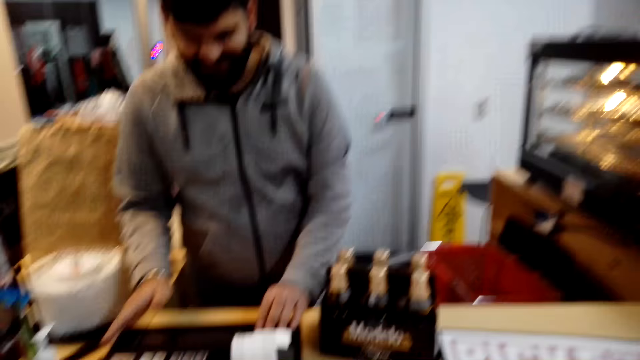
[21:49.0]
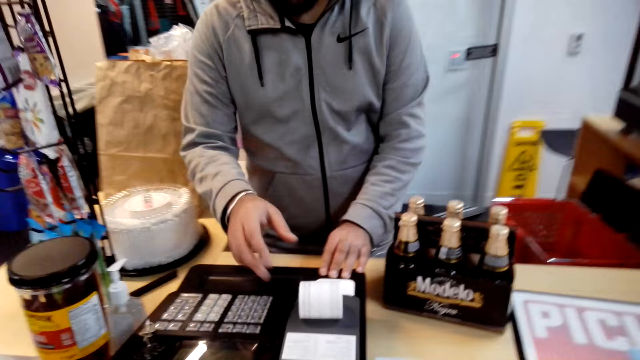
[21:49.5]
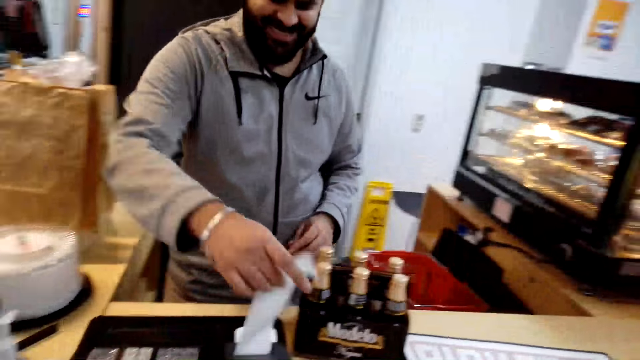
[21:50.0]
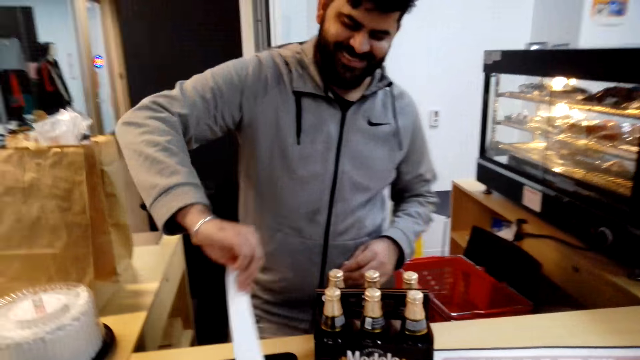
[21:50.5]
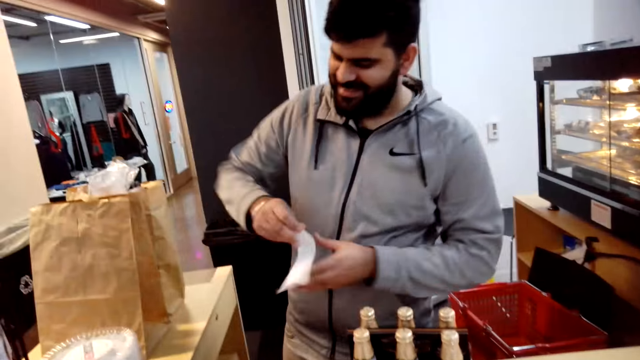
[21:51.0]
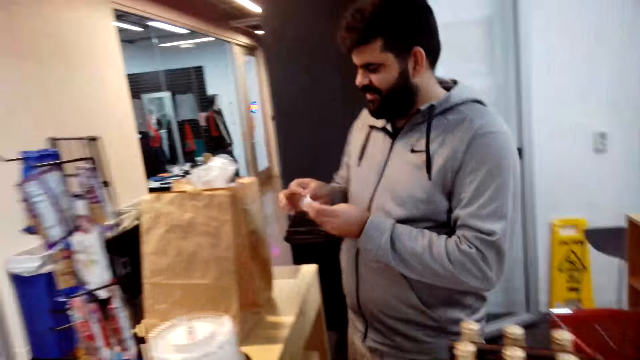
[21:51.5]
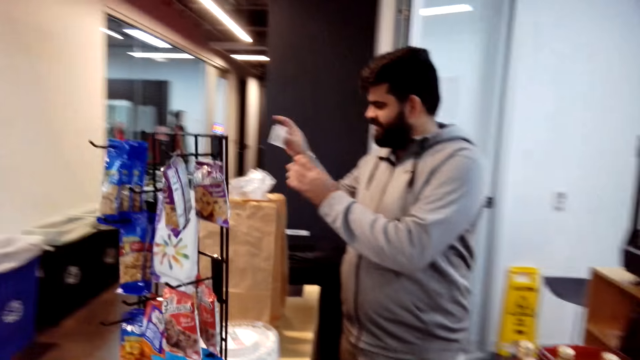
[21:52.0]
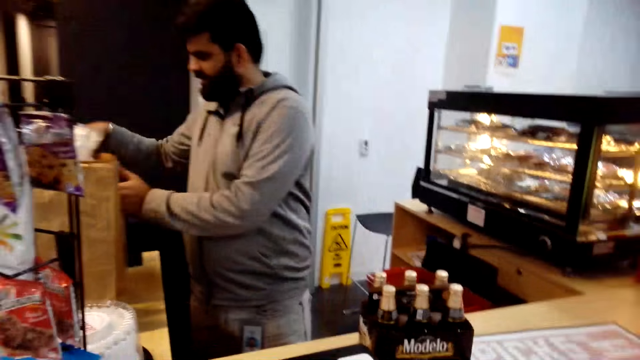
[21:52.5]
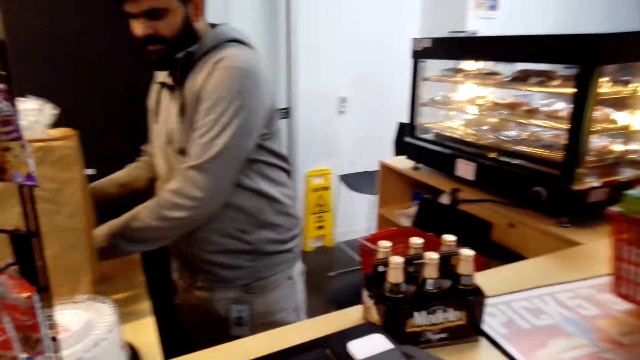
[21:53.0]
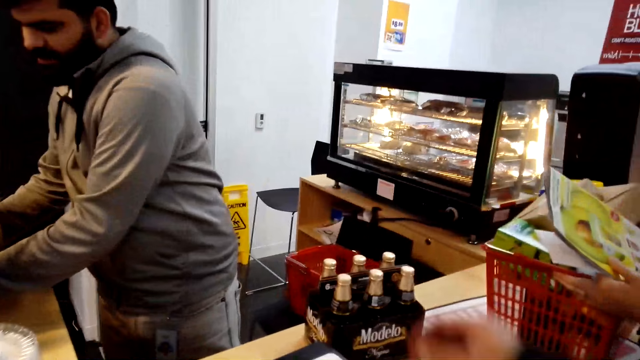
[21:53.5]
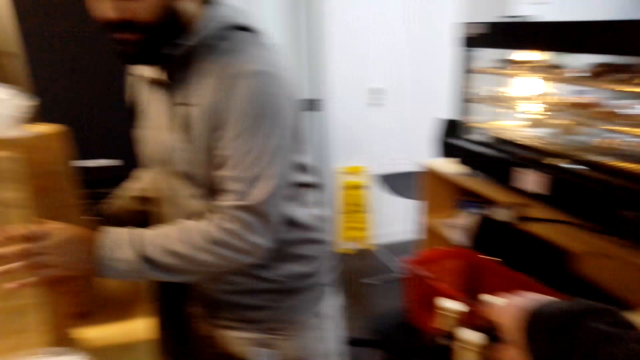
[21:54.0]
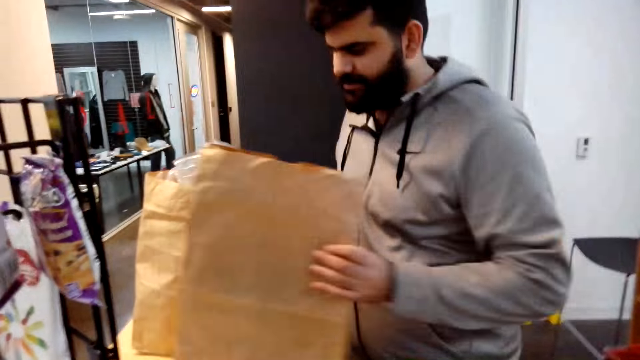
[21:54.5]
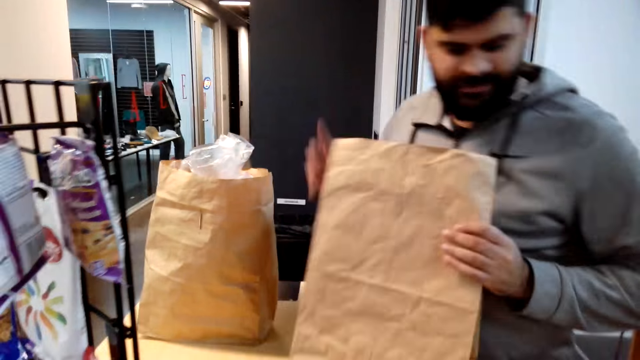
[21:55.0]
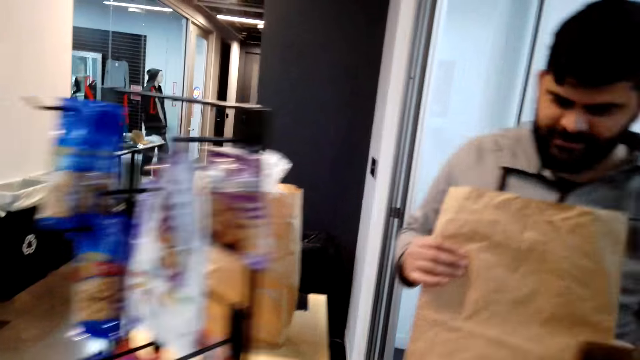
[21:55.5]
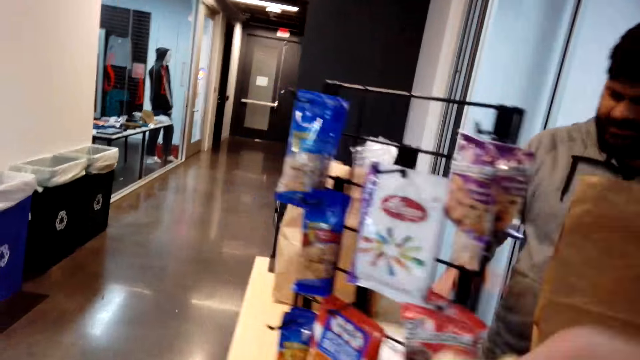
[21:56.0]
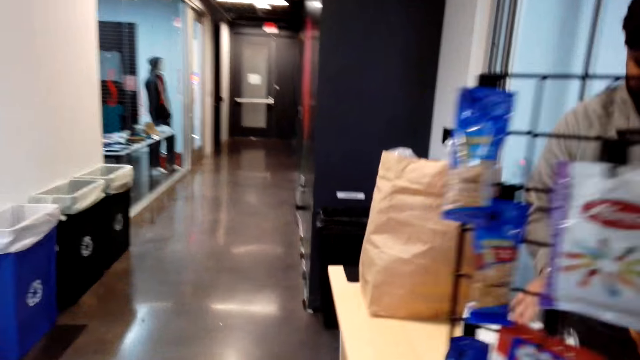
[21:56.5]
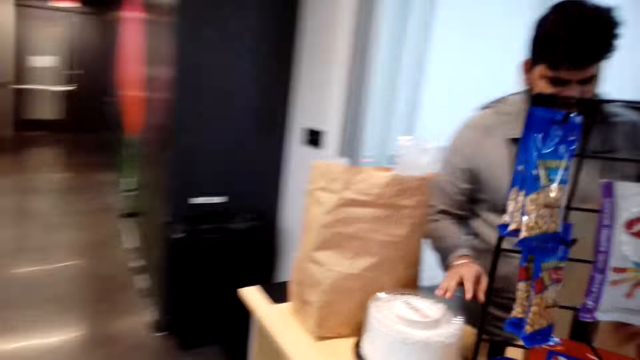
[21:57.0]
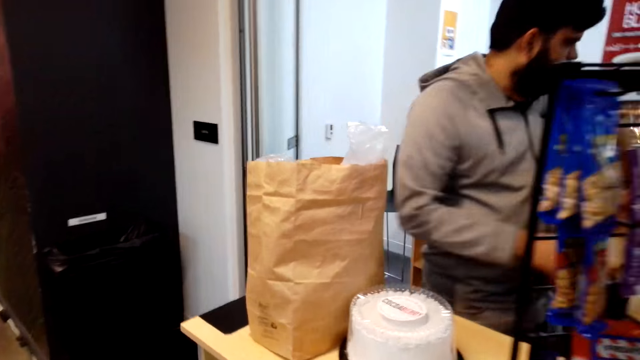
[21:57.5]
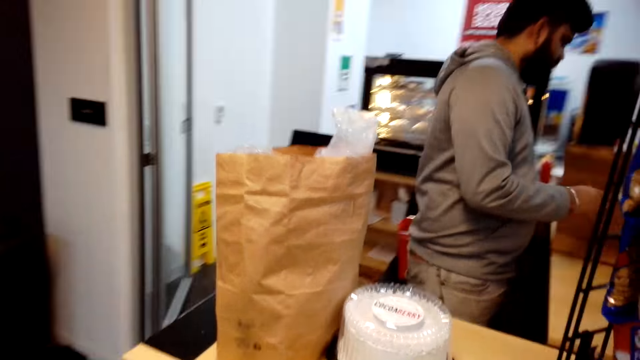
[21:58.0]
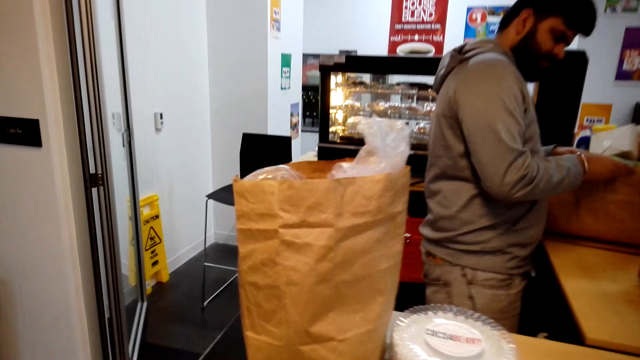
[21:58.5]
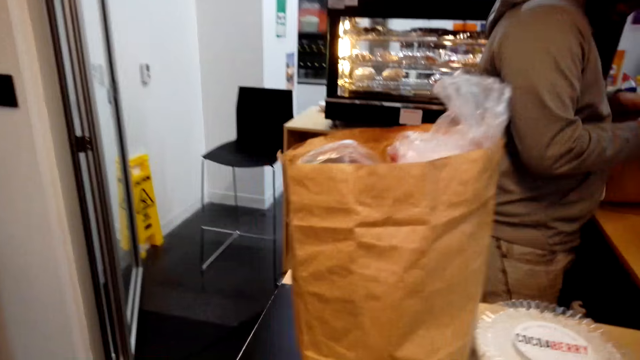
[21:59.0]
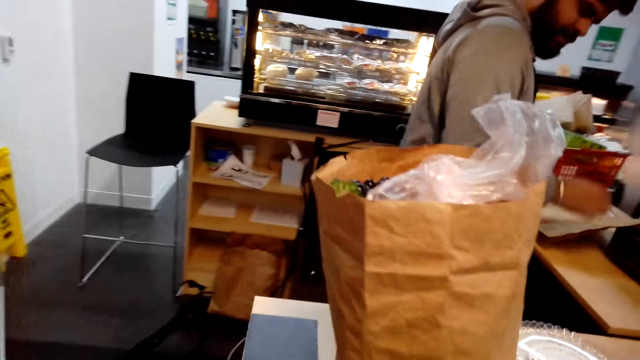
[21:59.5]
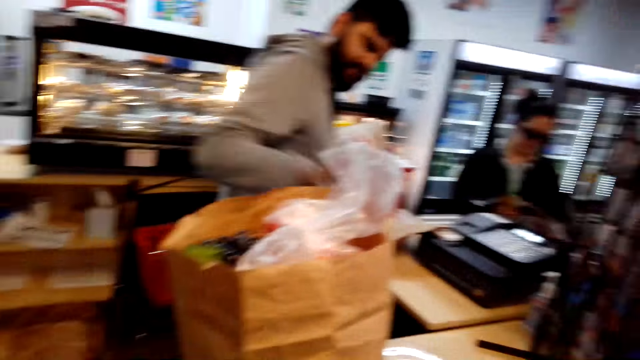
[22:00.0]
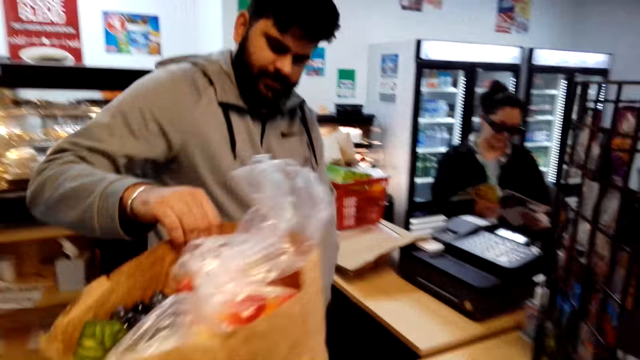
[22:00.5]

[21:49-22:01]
A man pulls a receipt. The camera wearer cuts the receipt. The man puts the receipt in the packaging bag. The camera wearer walks around.

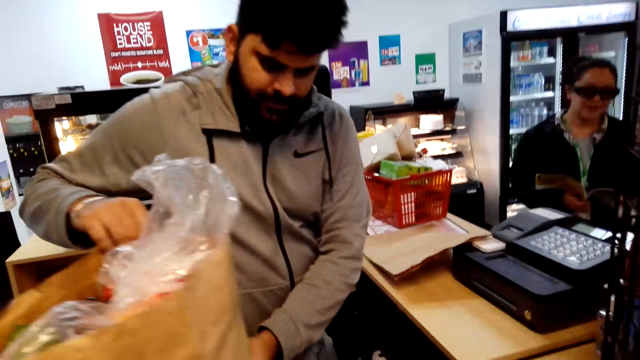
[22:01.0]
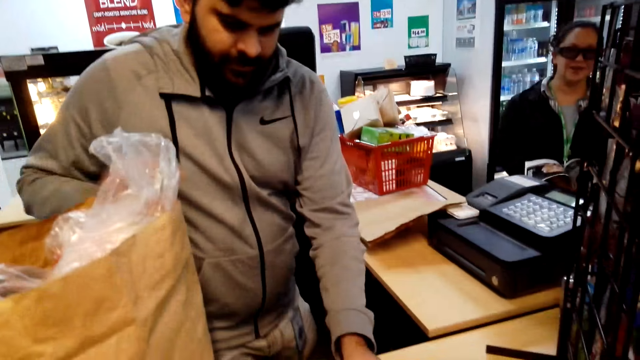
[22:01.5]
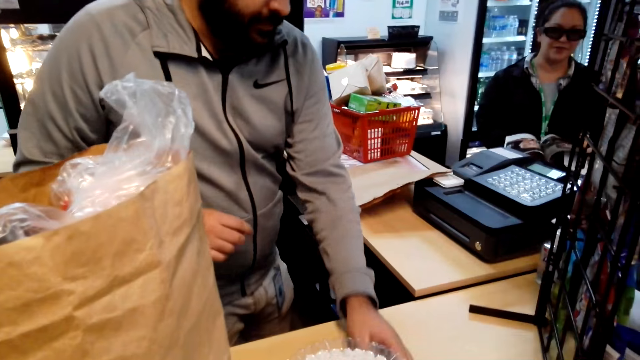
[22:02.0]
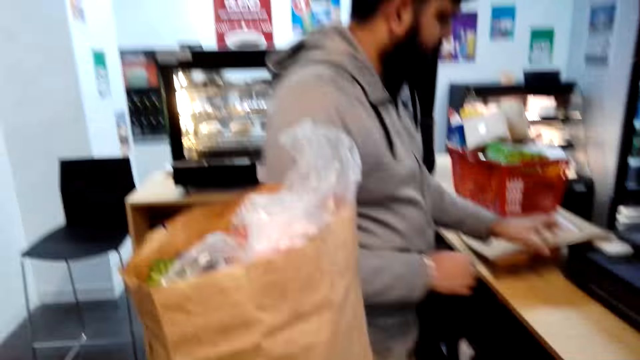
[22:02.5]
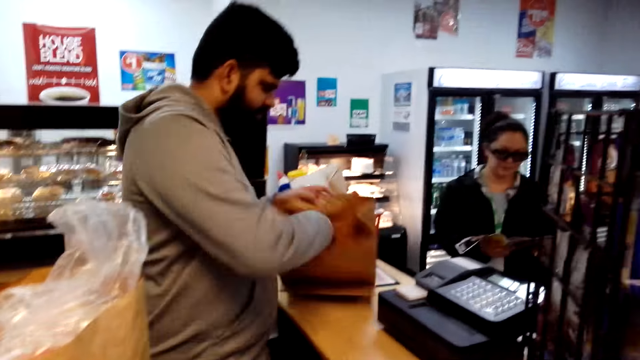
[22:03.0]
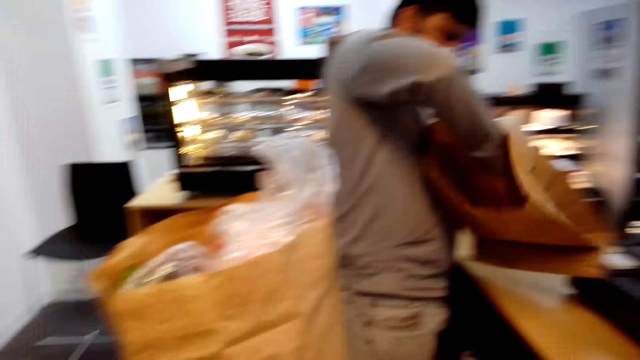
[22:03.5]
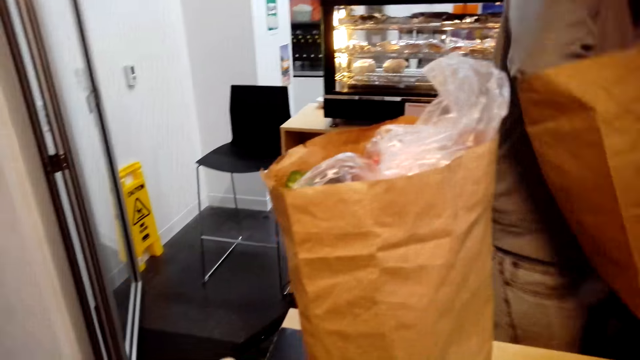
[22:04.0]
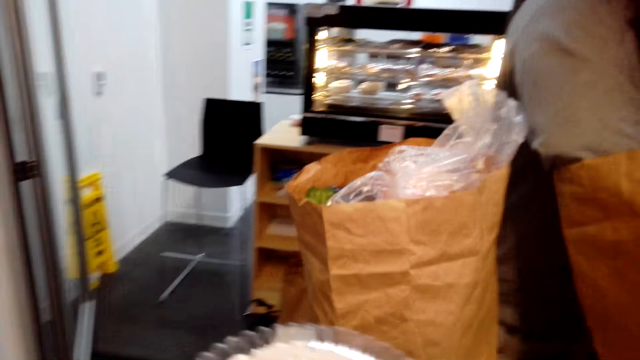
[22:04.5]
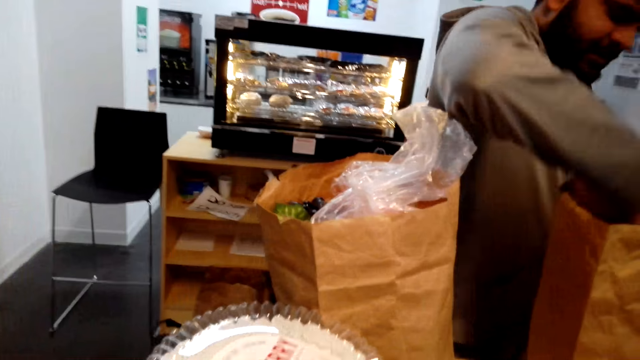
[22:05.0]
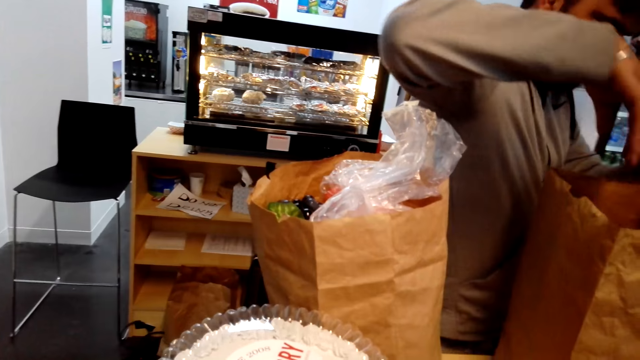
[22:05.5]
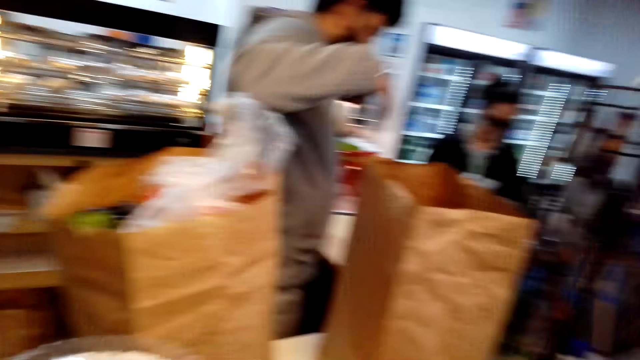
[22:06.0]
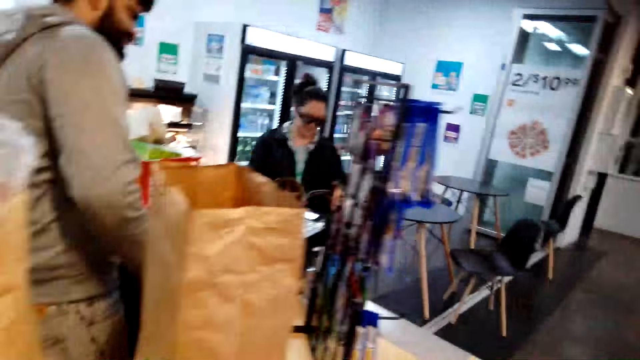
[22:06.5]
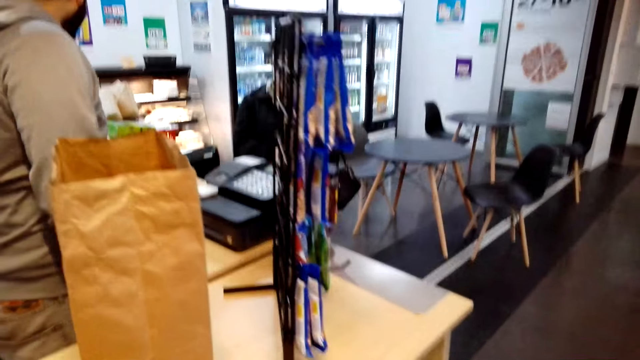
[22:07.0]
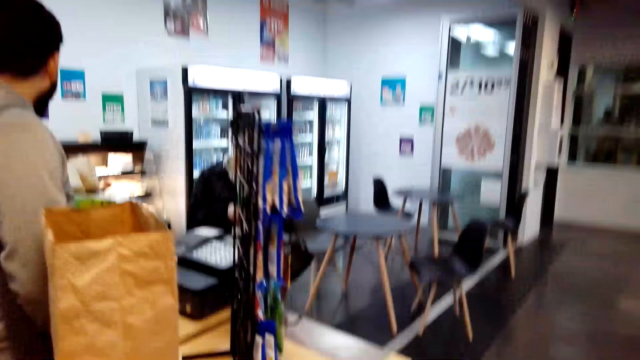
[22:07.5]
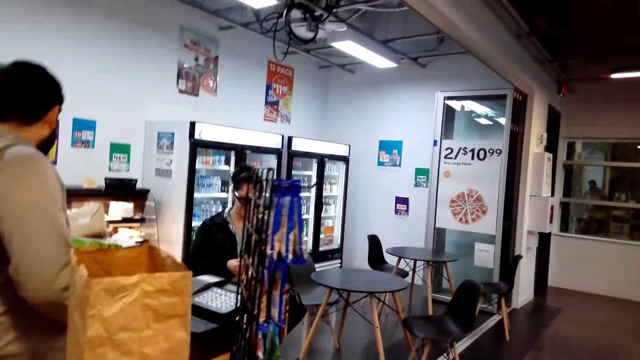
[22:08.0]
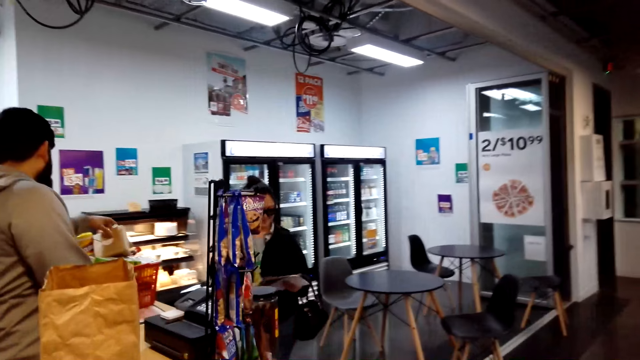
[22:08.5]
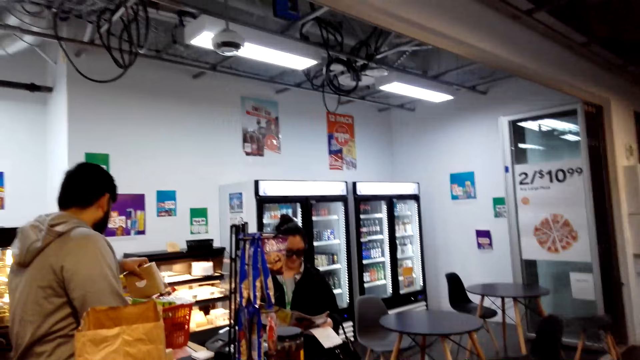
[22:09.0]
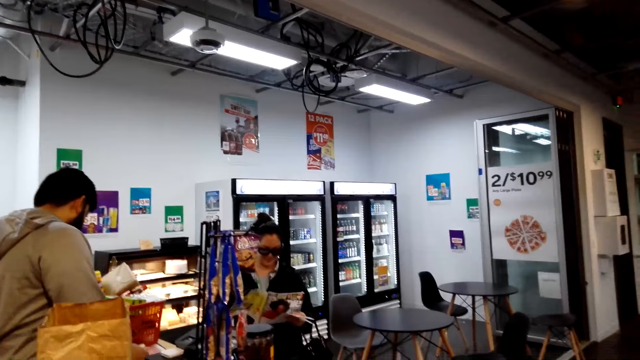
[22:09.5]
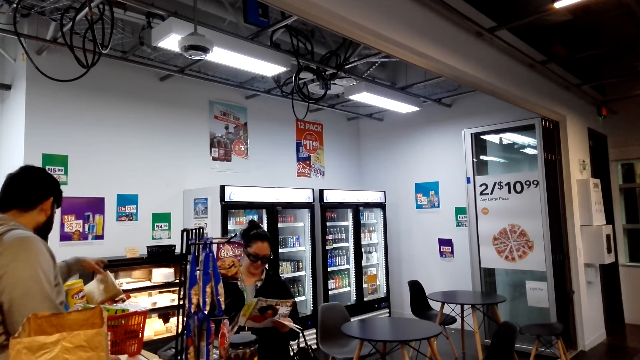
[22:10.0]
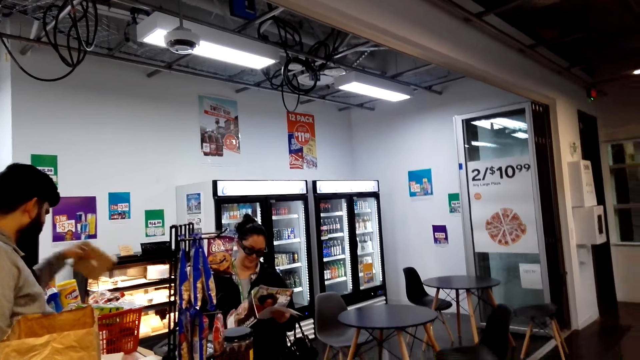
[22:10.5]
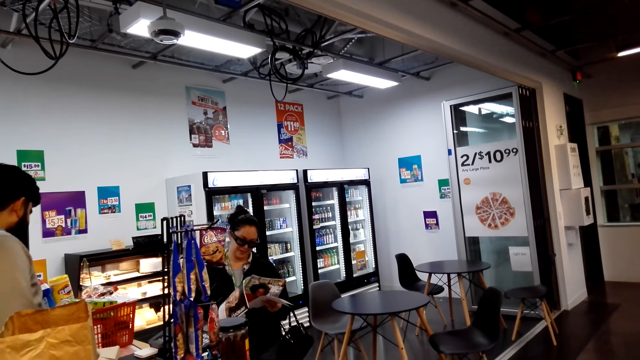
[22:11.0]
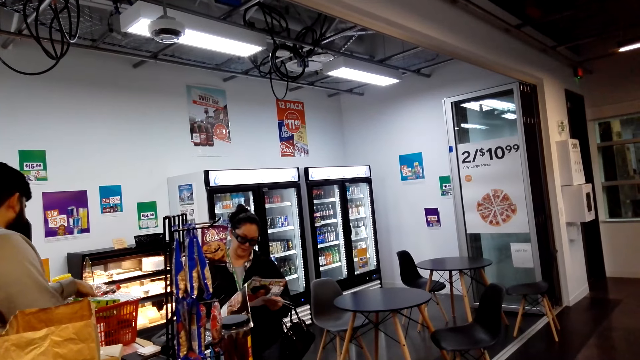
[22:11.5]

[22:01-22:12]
The camera wearer looks around.
